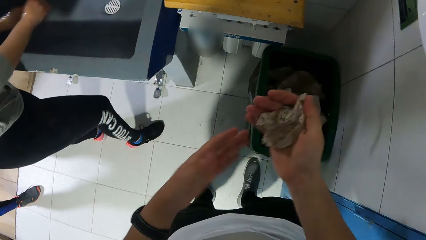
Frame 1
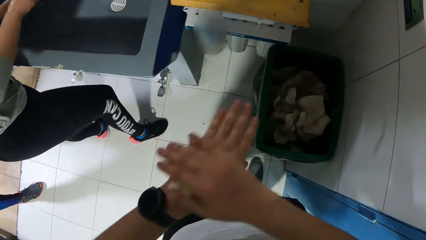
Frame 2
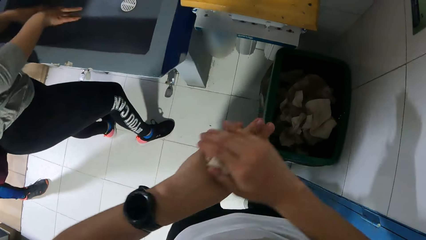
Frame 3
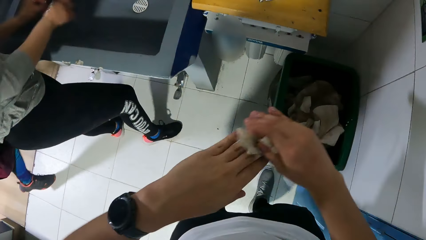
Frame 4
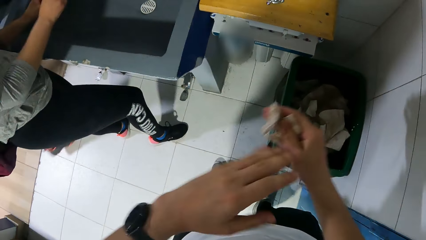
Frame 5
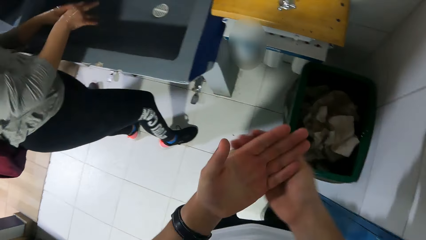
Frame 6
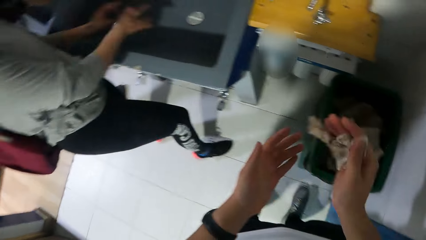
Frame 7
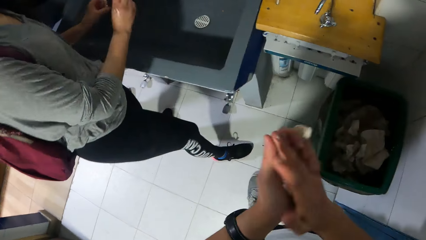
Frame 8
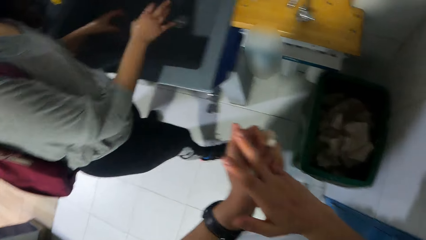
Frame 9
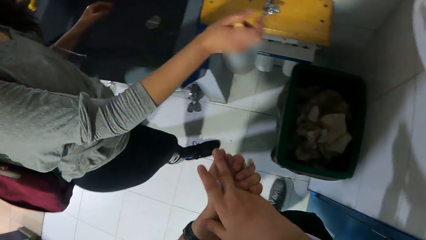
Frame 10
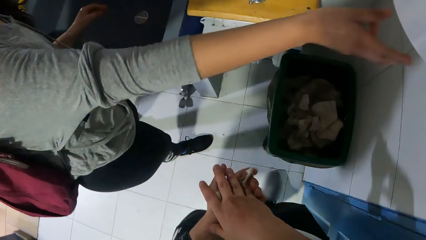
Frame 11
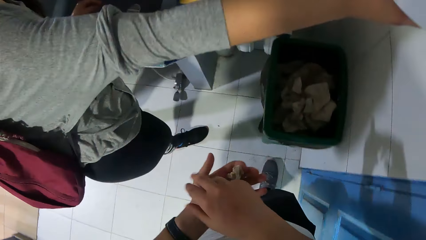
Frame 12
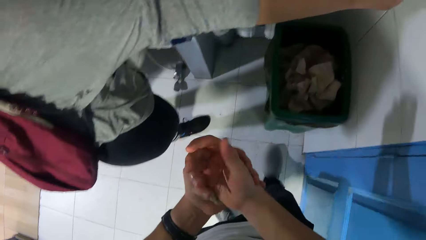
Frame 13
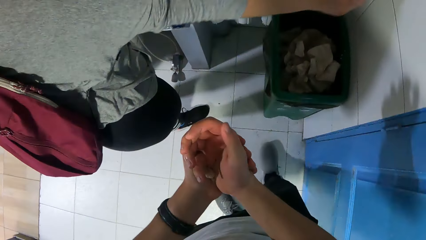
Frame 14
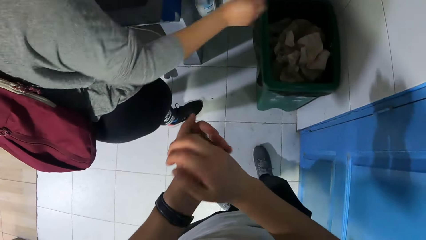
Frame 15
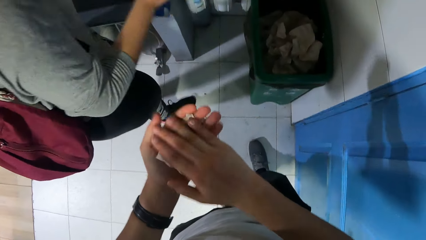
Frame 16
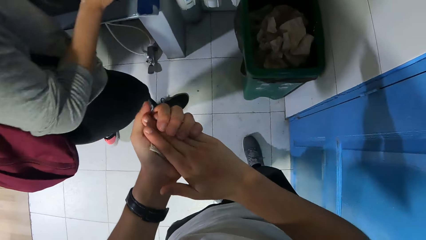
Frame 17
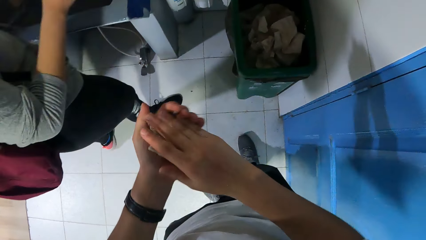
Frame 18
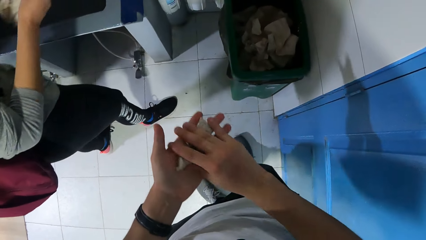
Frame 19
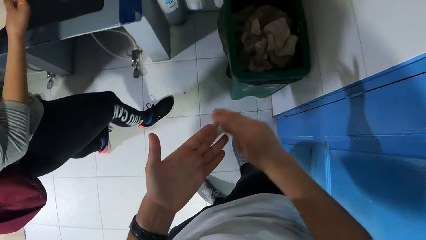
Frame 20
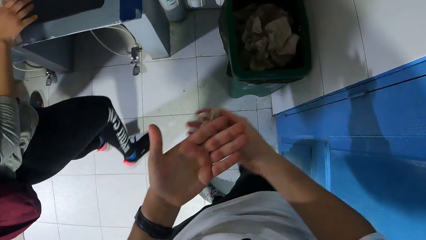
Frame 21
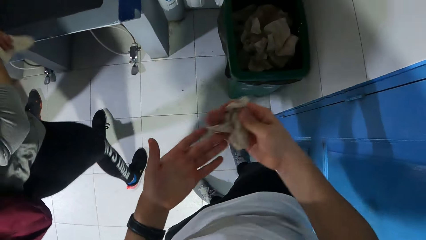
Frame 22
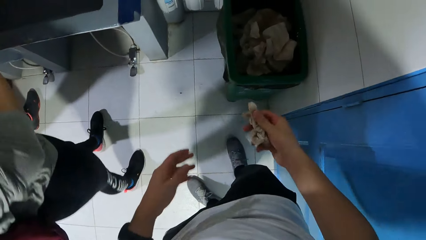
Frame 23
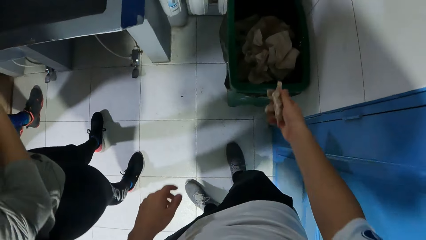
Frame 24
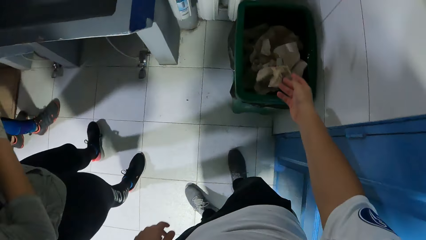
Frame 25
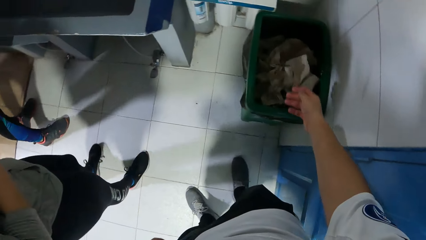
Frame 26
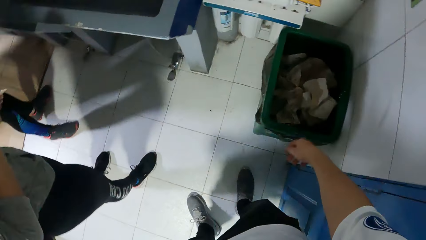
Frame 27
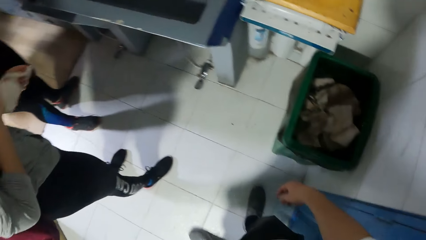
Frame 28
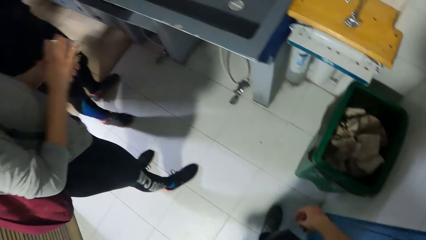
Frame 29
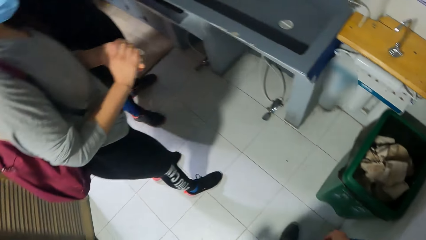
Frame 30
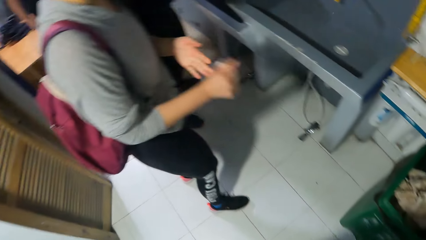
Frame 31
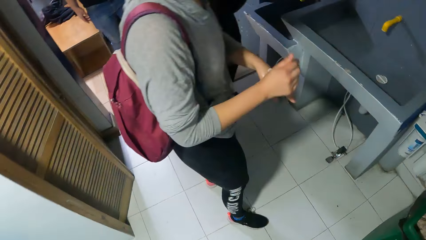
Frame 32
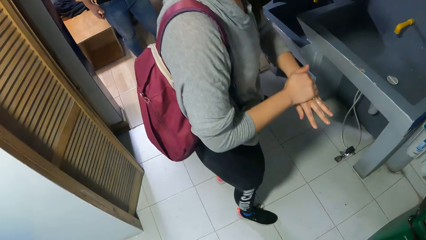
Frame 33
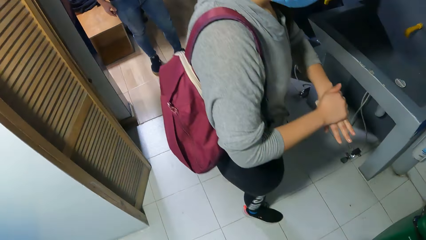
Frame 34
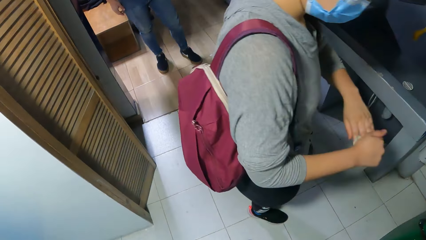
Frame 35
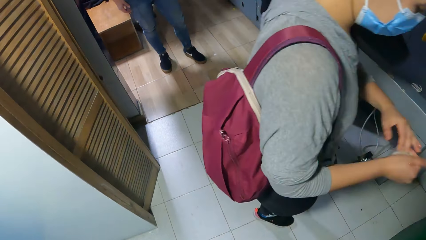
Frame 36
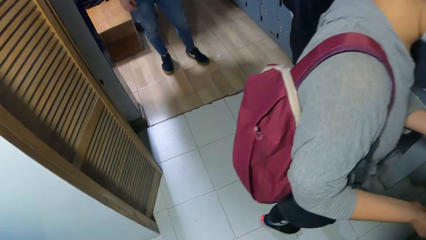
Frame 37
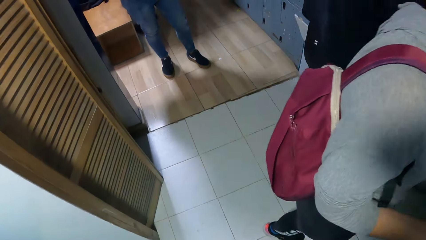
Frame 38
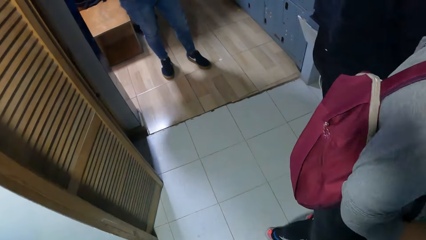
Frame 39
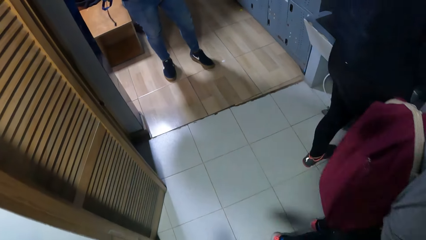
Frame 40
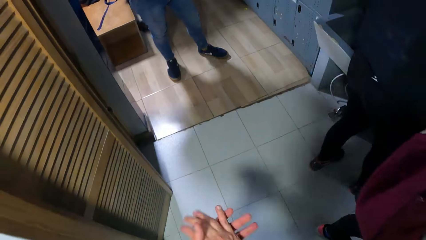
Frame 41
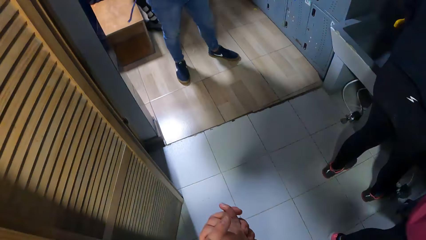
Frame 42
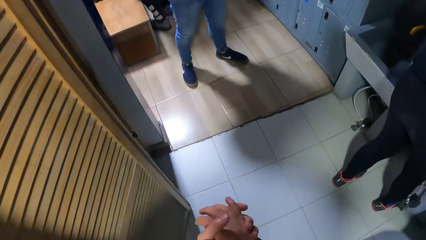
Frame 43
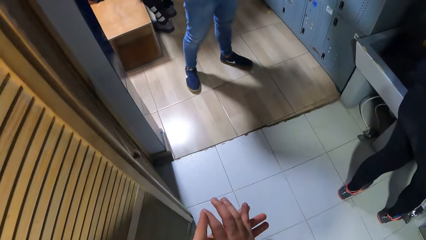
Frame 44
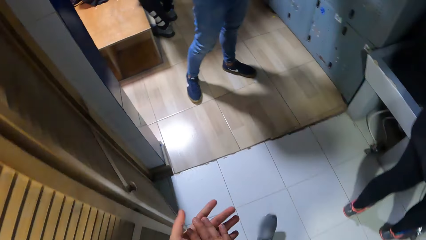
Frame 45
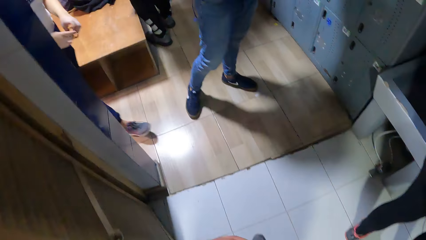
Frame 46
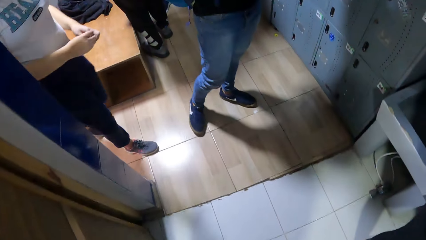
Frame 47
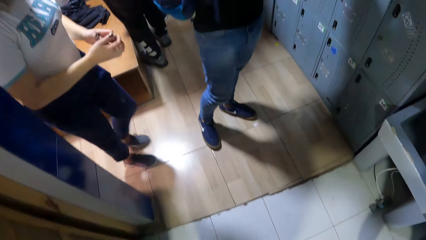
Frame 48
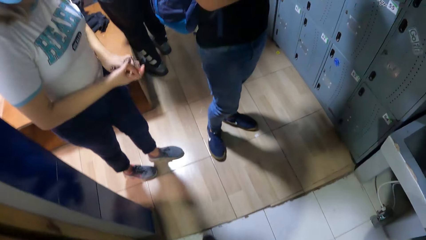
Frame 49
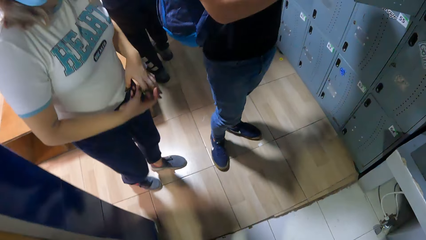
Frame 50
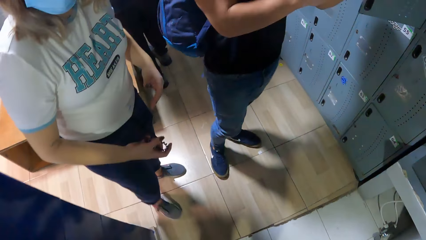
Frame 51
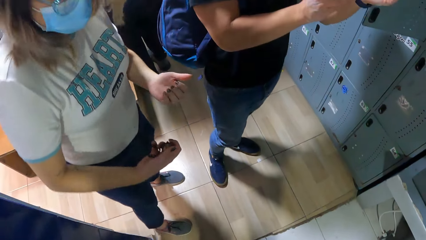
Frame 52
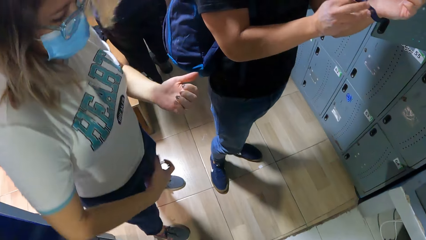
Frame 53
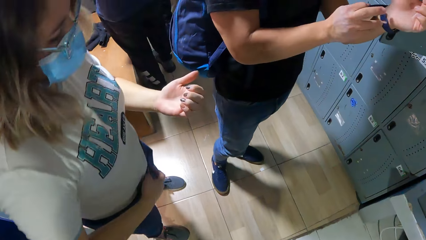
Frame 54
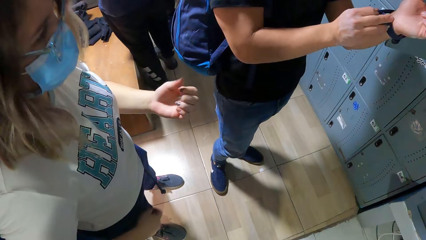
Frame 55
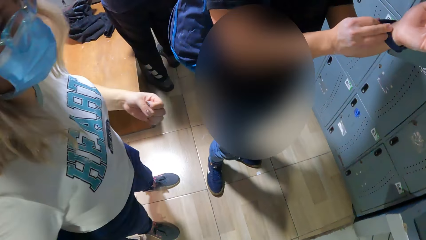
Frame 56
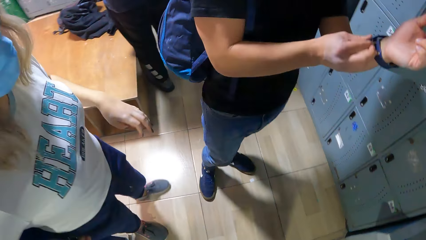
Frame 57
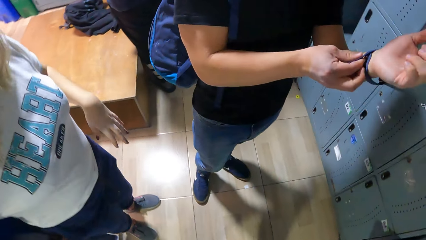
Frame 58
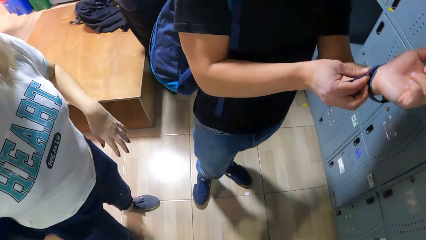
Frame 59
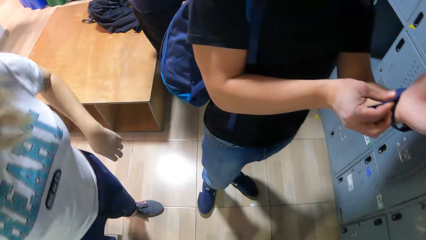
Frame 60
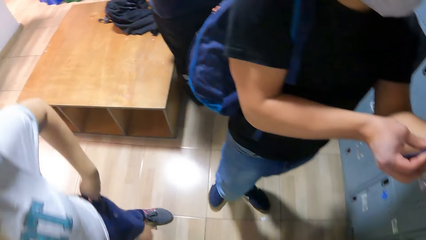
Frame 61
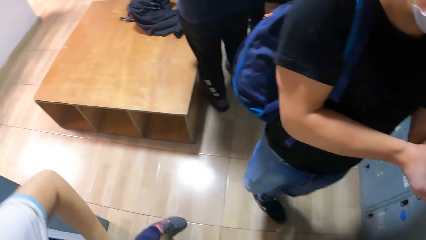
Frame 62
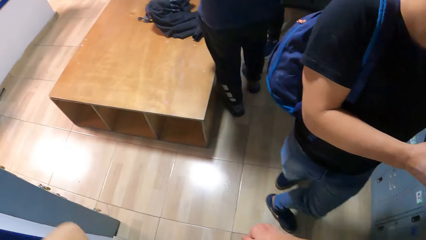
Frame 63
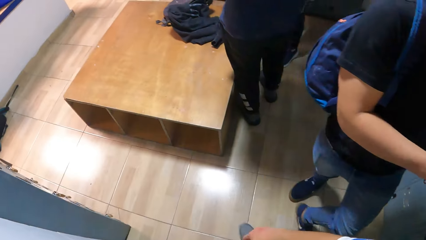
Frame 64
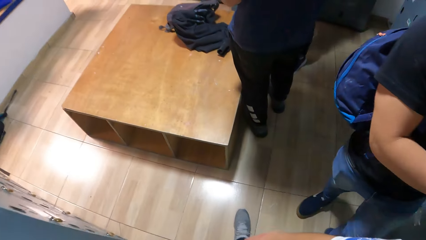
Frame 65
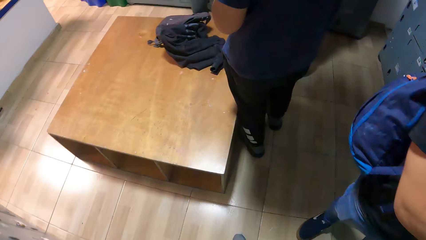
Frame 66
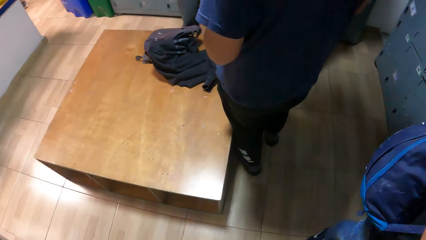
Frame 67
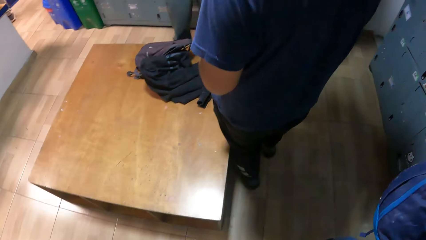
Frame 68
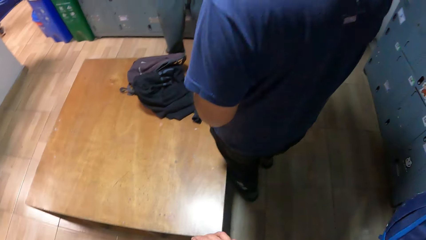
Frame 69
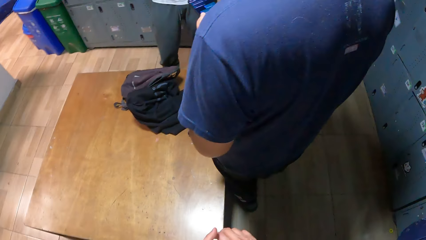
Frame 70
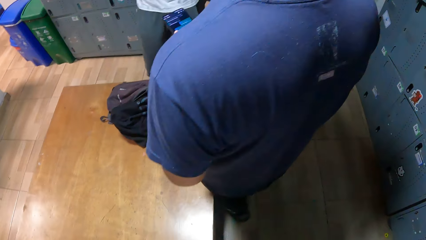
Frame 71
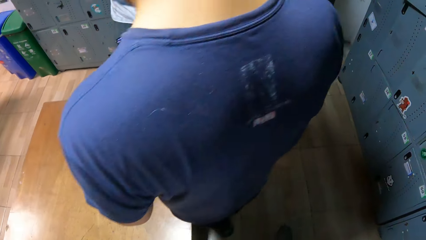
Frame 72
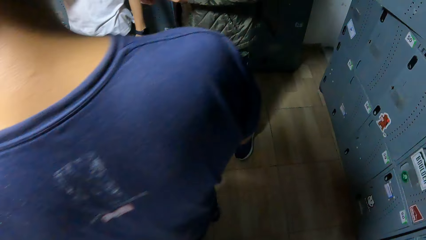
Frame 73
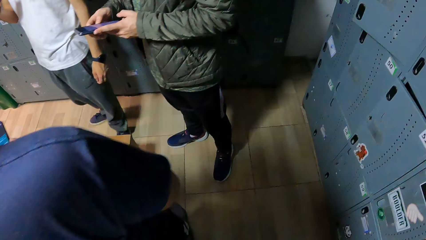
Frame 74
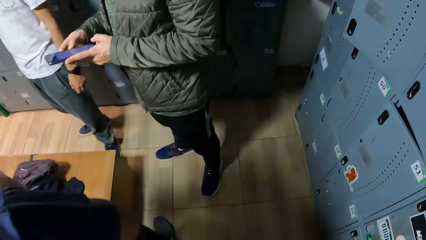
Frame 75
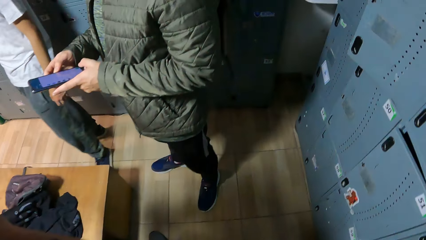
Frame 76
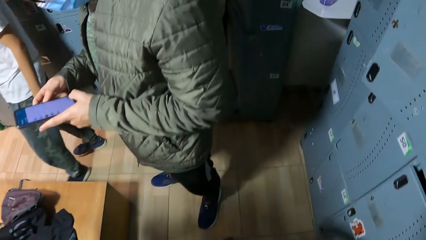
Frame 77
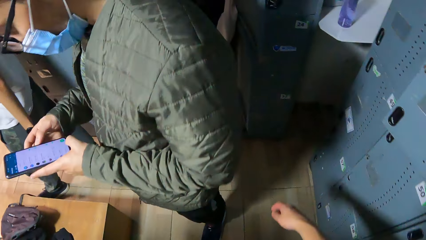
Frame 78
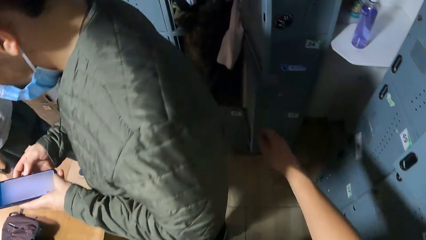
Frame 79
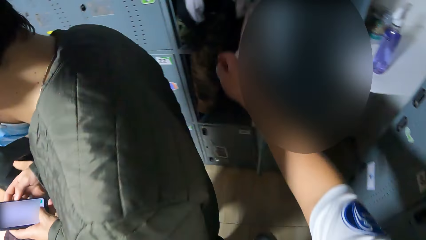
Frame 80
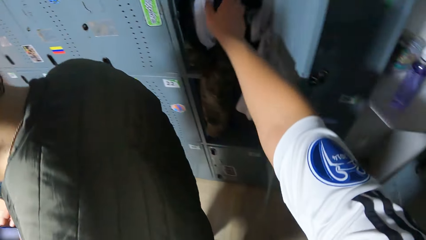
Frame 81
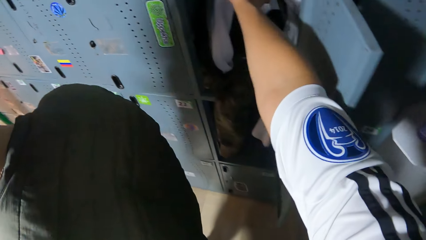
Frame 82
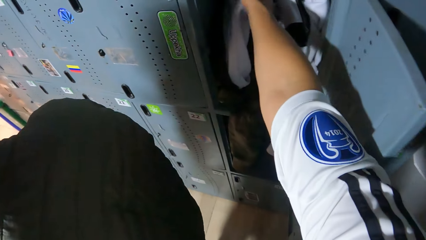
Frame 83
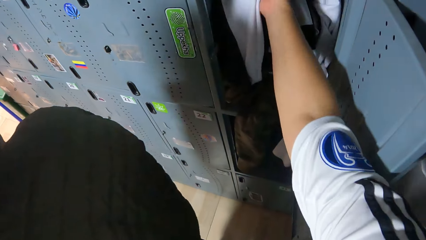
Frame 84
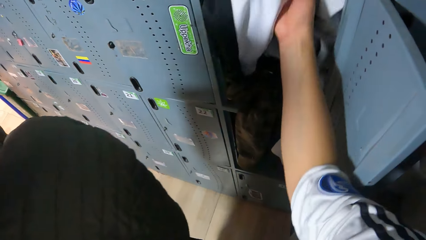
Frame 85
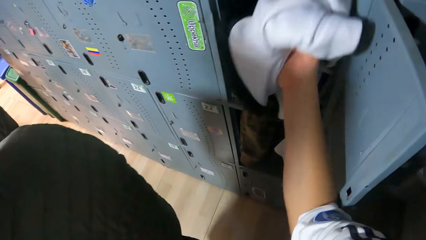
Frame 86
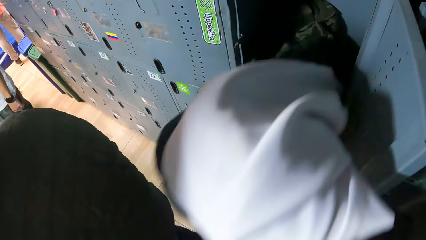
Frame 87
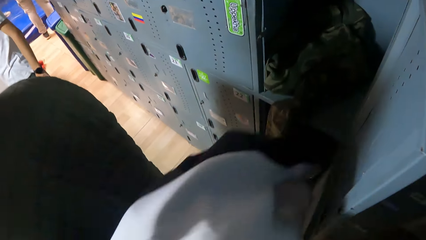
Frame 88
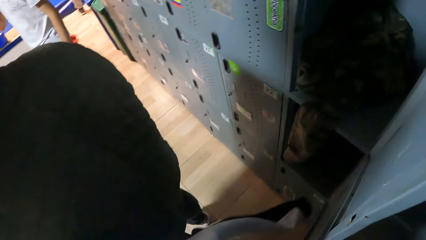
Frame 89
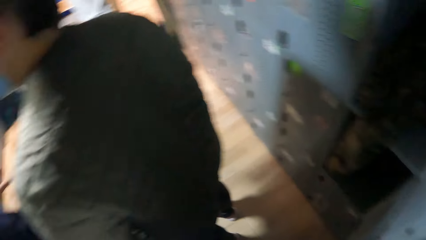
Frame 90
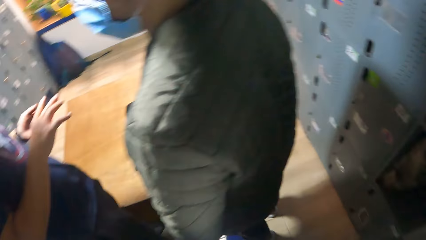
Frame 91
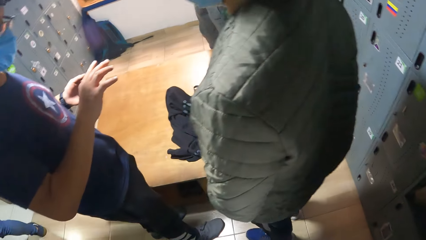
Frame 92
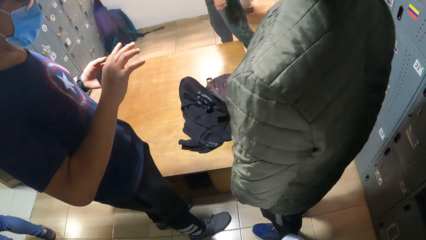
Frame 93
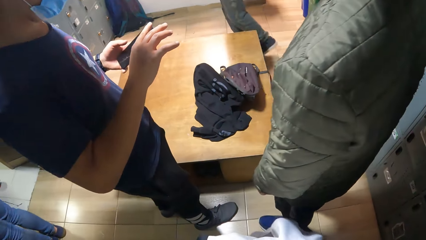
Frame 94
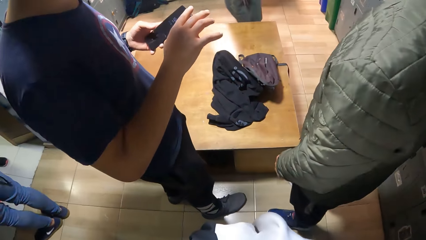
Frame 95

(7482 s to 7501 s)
The woman takes a serviette and cuts a piece of paper towel from a wall-mounted paper towel dispenser with her right hand. The woman cleans both hands with the piece of paper towel. The camera wearer throws the piece of paper towel into a trash bin with his right hand. The woman cleans both hands with the piece of paper towel. The camera wearer walks around the house. He walks into the locker room. A man operates a phone with both hands. The camera wearer takes a jacket from a locker closet with his right hand.
